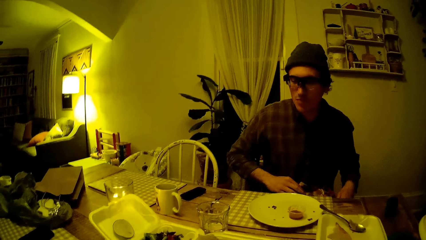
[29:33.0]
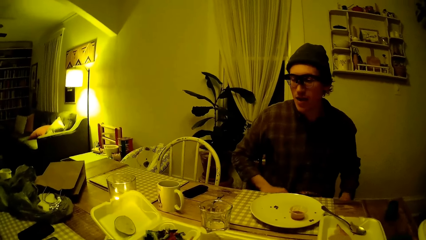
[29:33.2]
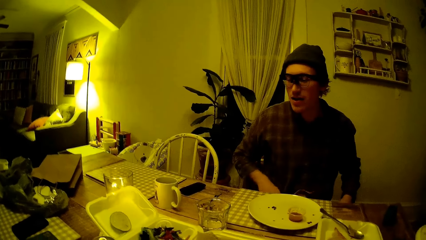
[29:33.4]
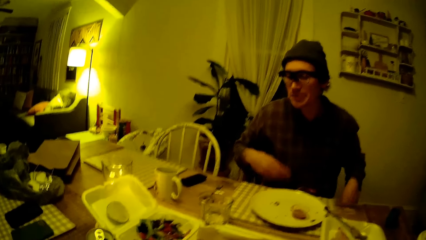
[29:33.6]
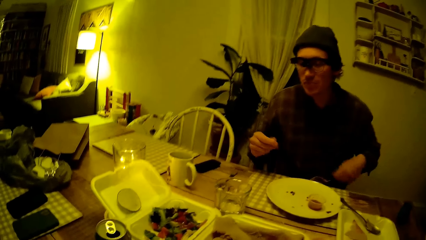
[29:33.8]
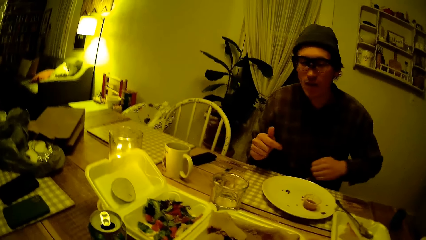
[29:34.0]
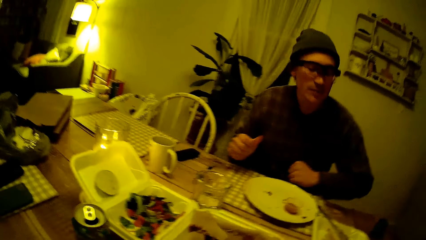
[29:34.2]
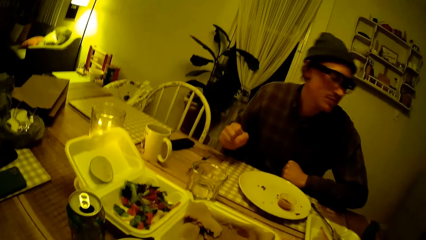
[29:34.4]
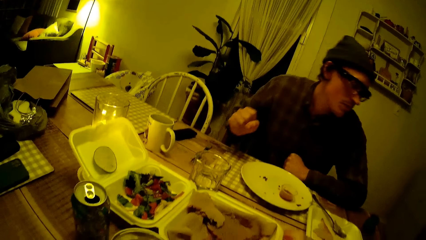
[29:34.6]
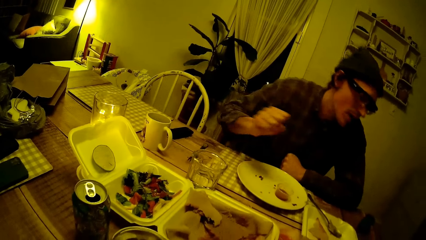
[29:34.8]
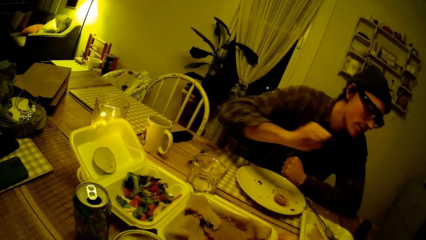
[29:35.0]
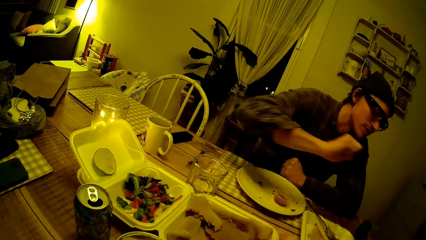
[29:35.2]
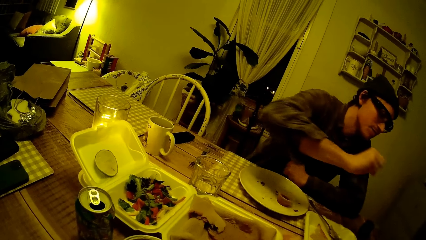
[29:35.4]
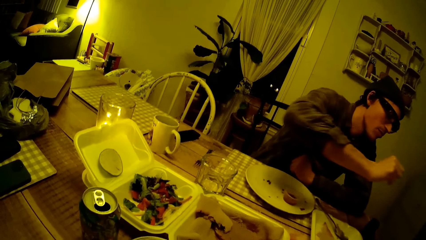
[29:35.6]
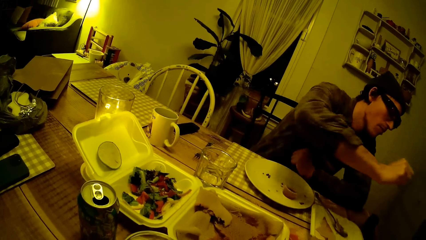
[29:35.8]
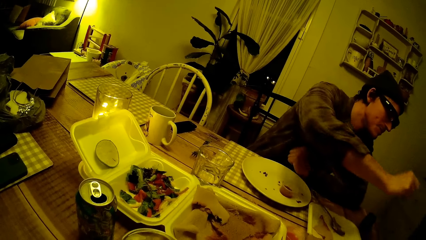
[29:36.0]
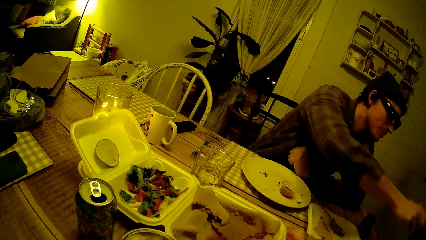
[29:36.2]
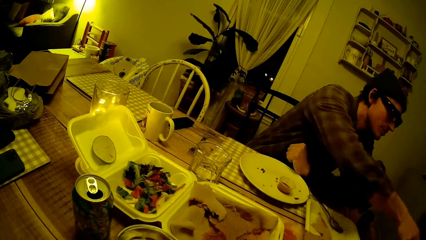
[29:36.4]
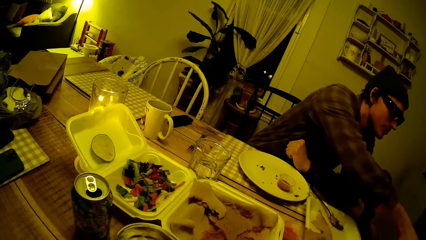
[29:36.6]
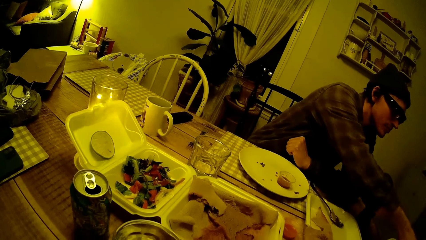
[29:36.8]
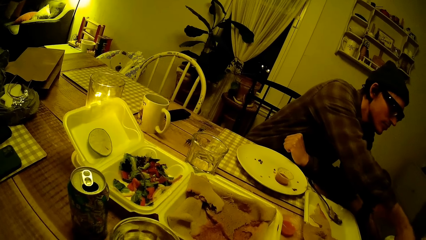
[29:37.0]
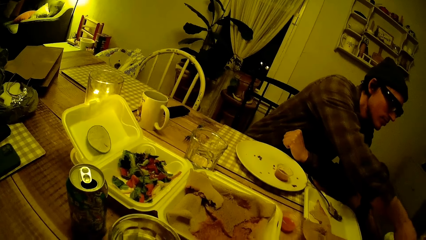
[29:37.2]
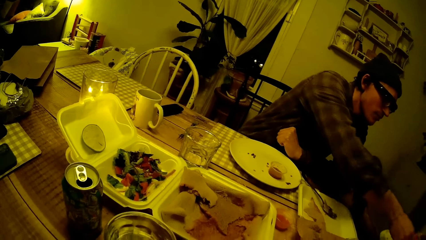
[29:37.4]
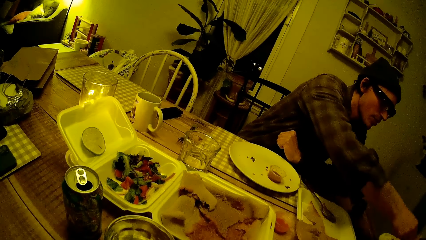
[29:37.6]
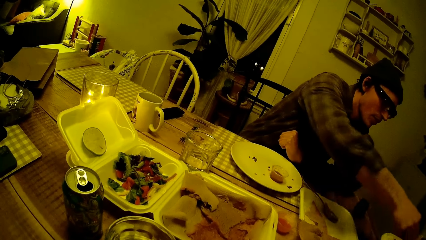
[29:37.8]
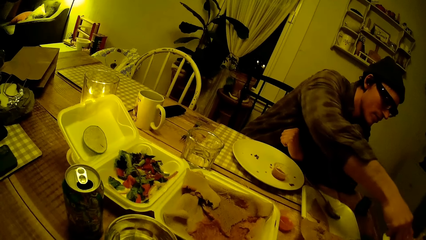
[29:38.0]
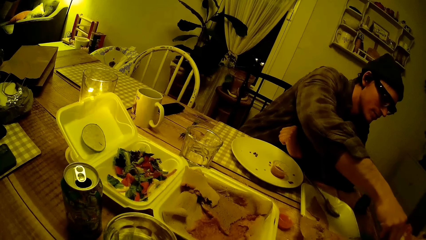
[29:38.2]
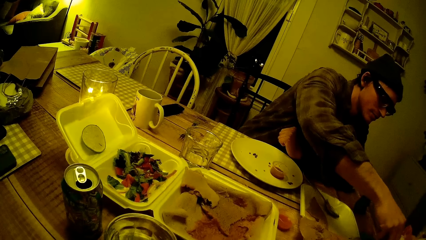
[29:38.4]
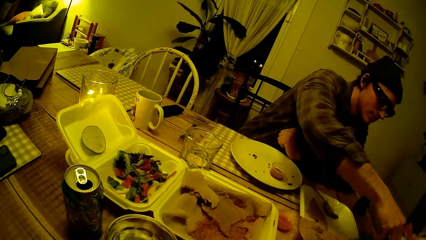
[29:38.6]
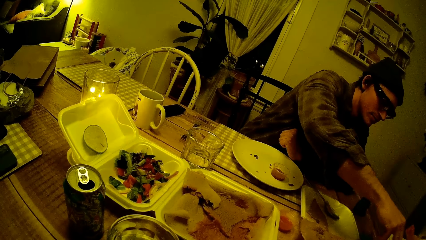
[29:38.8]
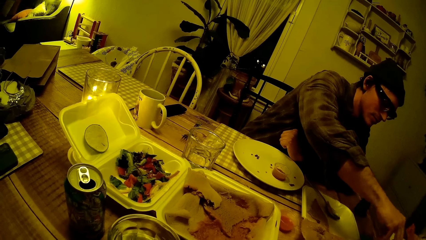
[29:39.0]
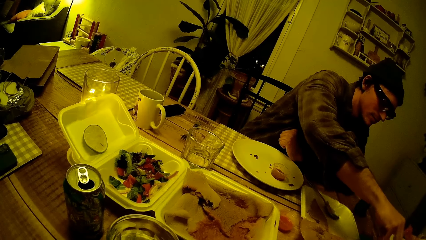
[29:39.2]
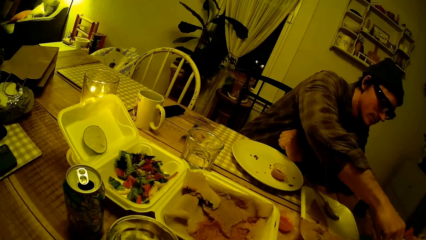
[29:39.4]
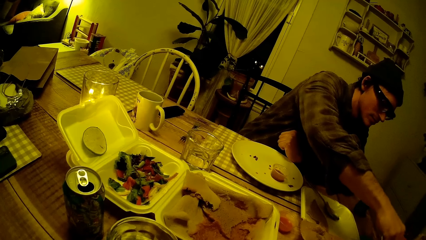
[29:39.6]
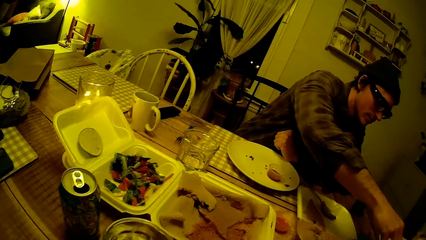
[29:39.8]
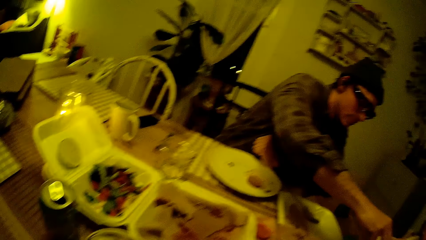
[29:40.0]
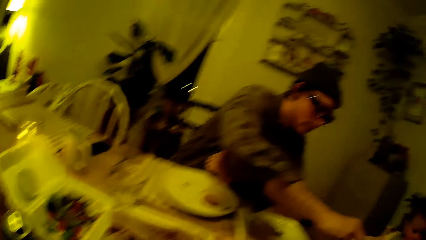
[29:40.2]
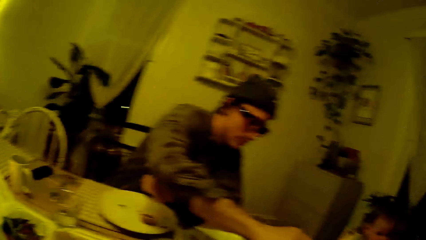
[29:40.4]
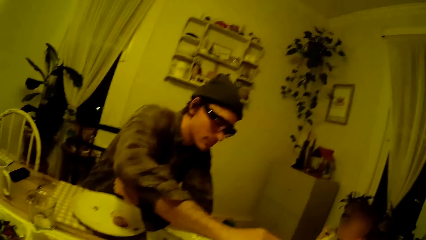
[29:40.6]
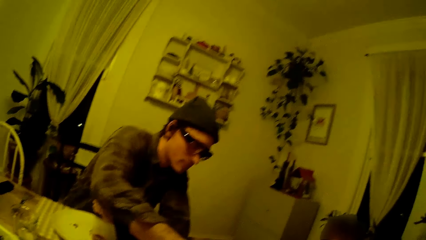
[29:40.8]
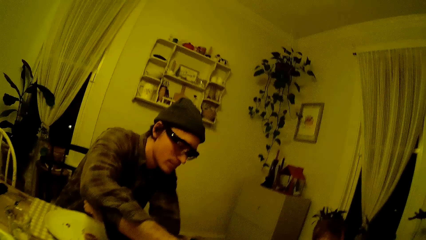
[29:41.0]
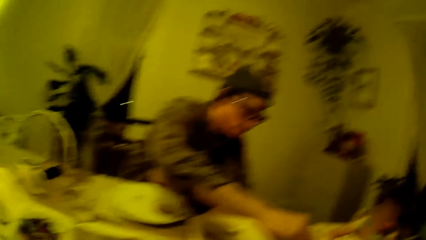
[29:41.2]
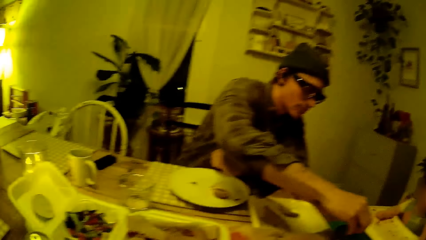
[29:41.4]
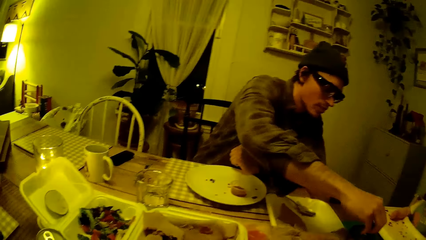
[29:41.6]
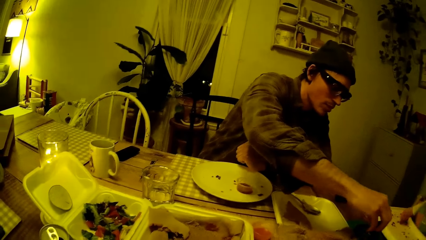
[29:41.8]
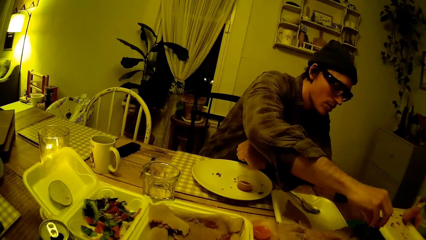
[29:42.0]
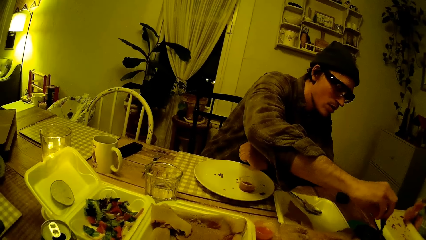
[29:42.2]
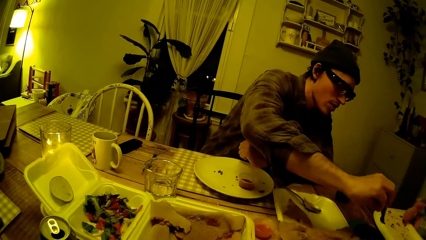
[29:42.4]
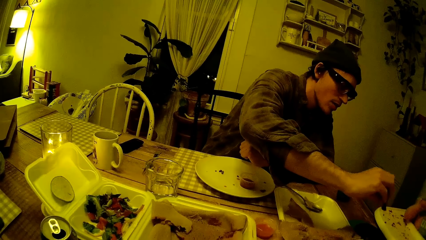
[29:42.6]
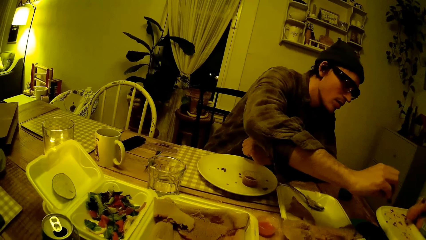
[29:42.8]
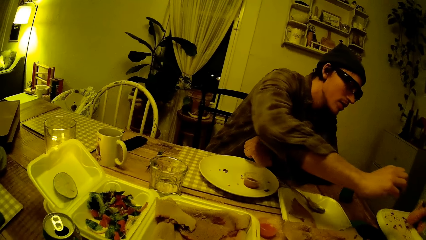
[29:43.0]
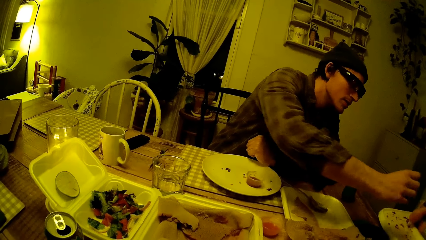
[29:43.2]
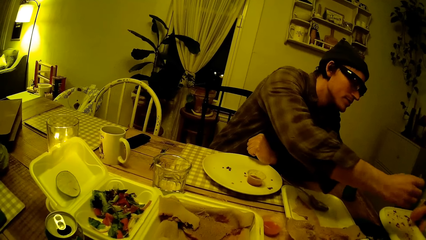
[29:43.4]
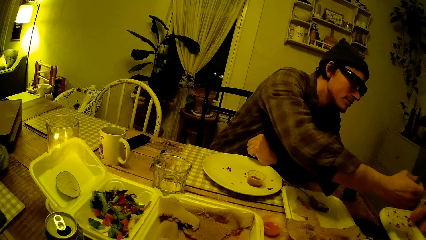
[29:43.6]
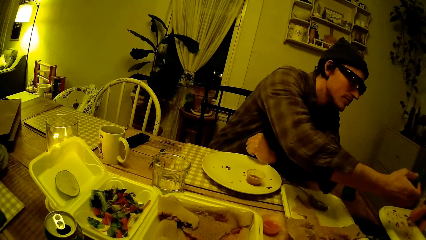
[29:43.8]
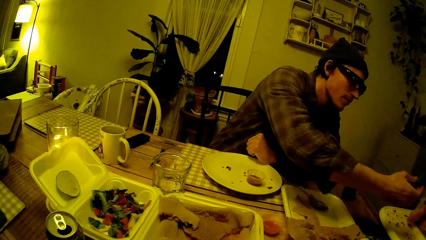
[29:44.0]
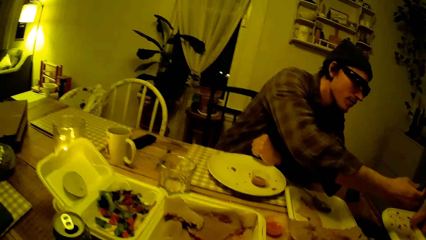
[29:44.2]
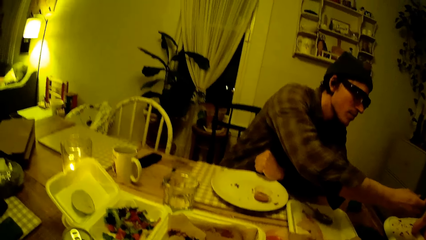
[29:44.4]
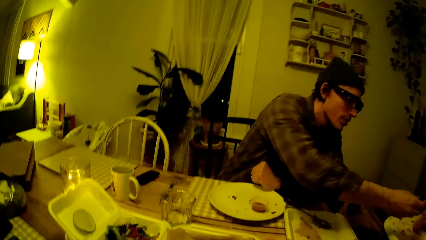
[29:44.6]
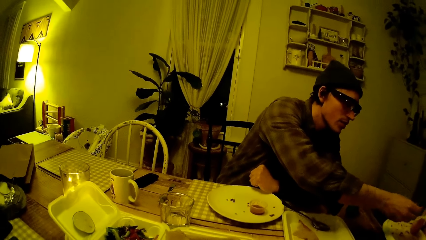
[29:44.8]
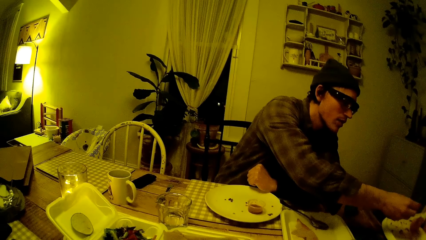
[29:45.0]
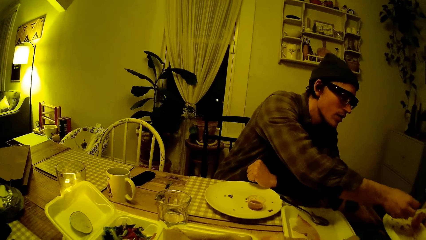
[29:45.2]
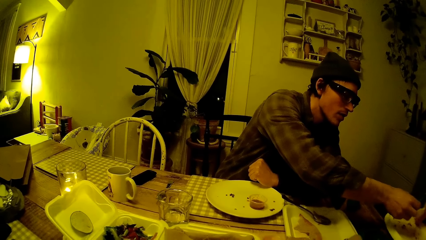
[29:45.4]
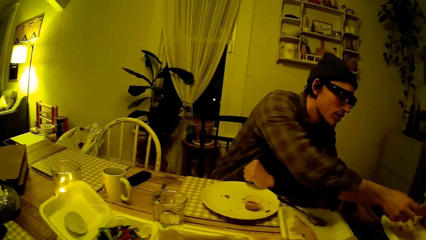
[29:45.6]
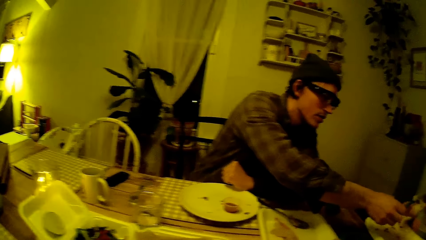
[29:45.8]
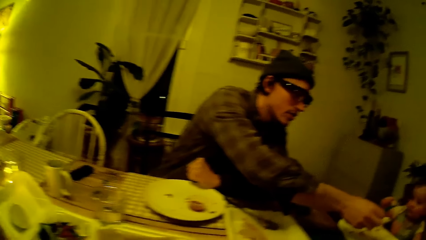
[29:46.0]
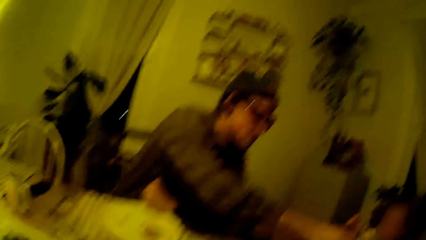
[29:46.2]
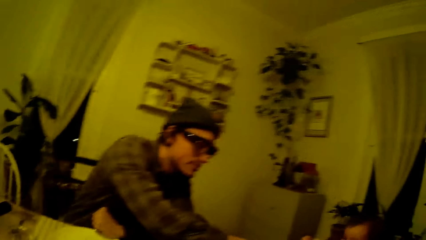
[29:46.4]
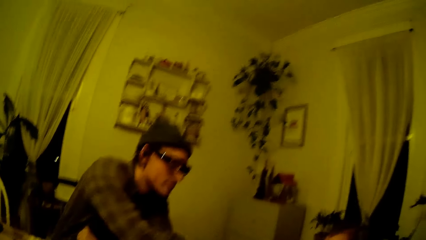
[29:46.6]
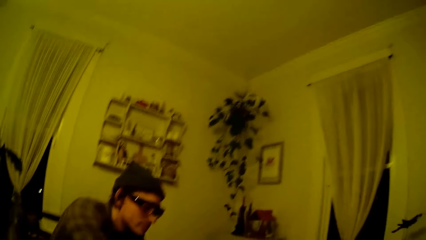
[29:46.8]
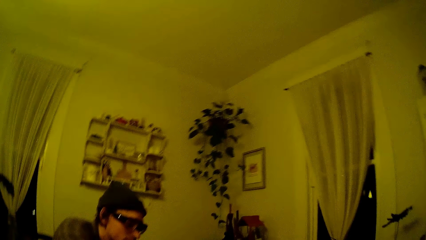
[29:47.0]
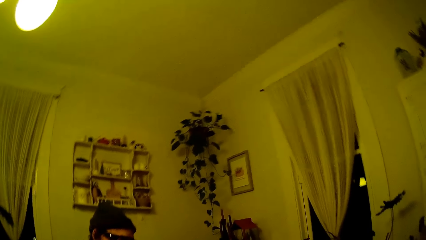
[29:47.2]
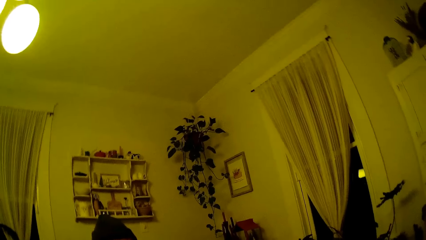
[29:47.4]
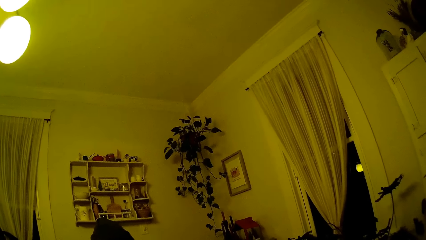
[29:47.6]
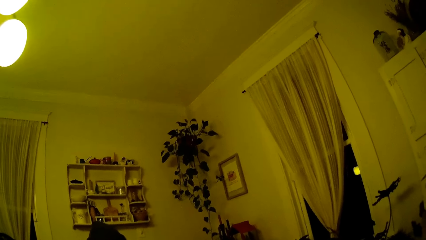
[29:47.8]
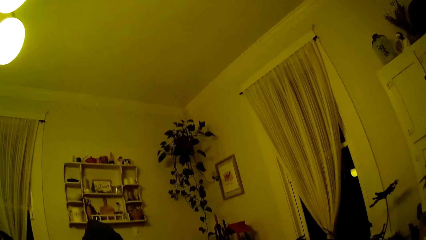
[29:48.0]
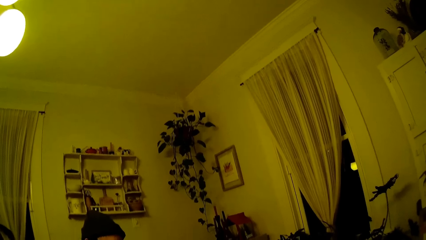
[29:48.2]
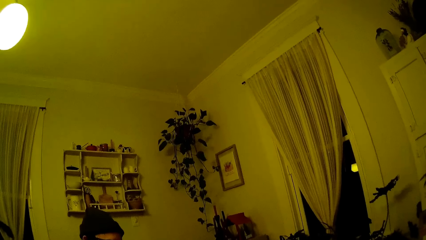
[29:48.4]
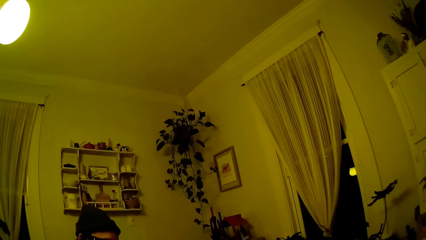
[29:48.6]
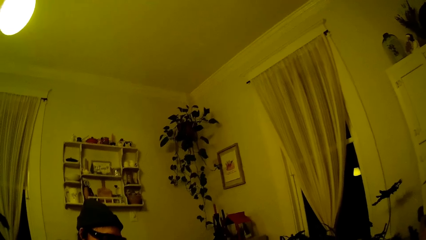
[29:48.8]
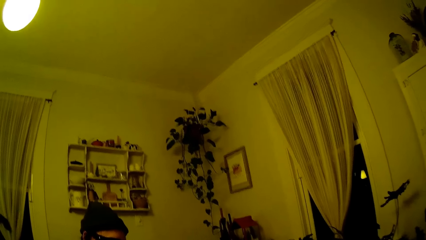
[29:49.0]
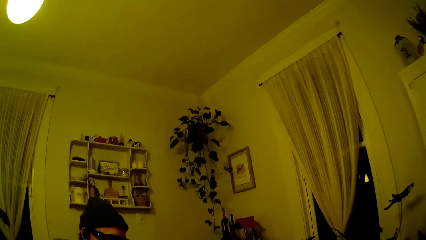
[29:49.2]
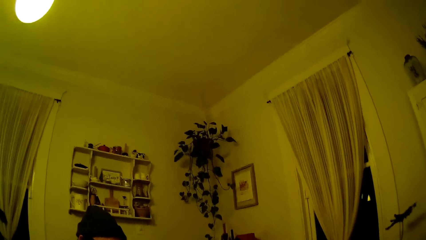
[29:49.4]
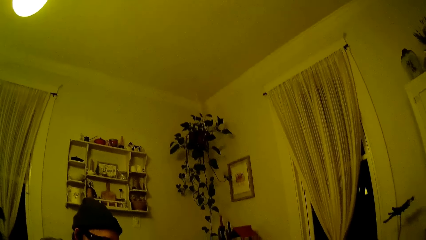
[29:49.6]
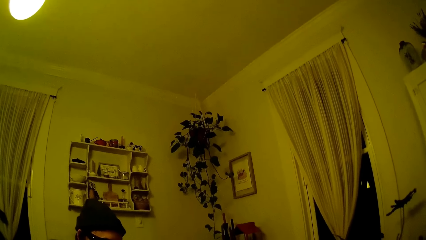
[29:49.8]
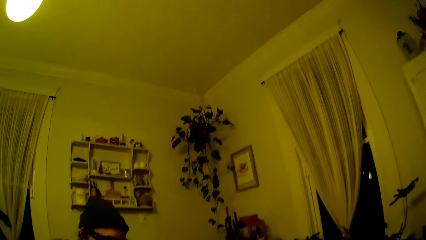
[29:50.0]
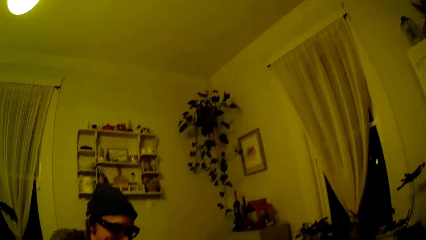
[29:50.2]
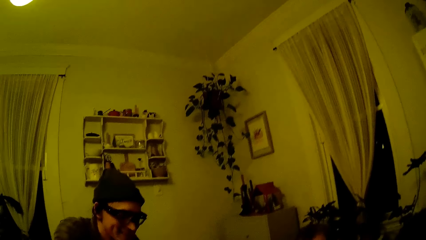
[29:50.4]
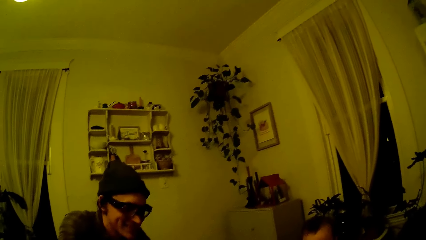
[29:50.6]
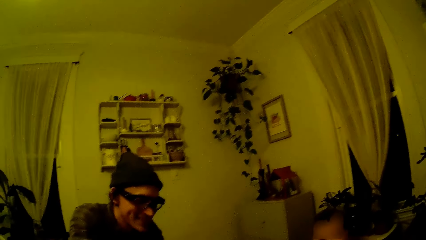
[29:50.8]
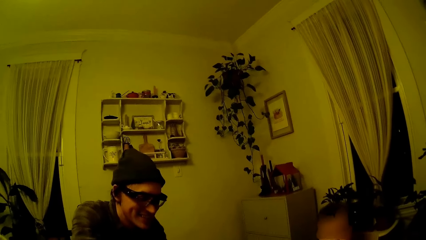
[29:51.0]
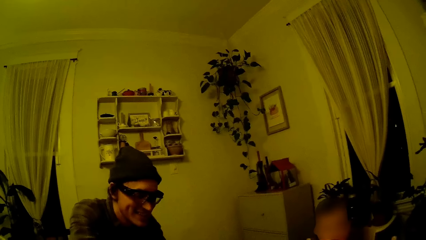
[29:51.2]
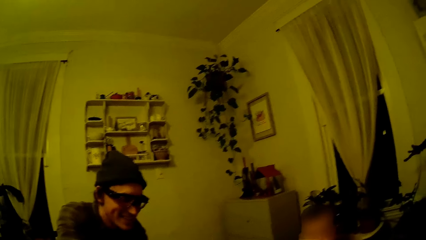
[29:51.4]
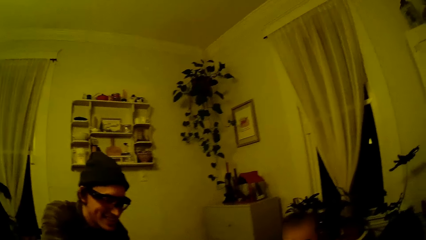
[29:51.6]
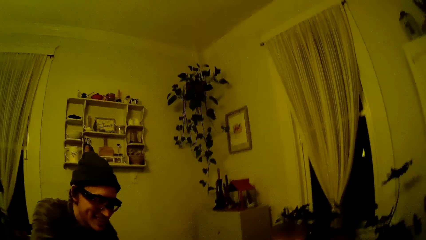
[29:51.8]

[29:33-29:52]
The man drops the napkin on his lap with both hands. The man places his left elbow on the table. The man stretches his hand. The man does something. The camera wearer looks around the house. The man holds the pizza in his left hand. The man gives the baby food with his right hand. The camera wearer looks around the house. They converse with the man.
